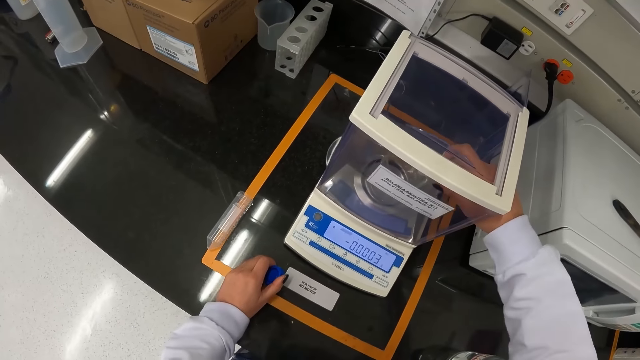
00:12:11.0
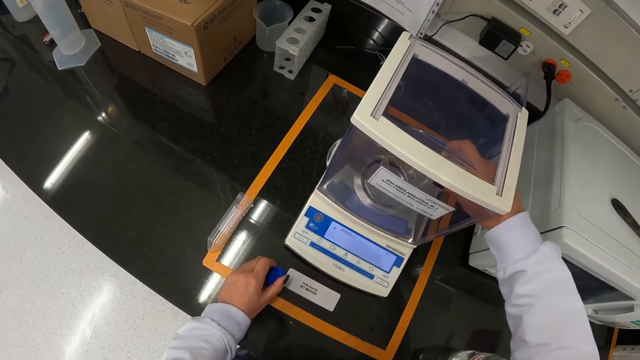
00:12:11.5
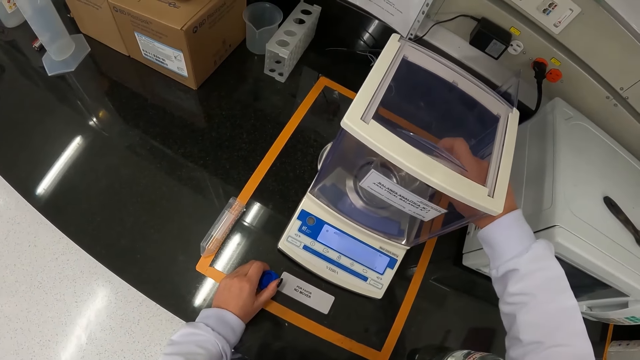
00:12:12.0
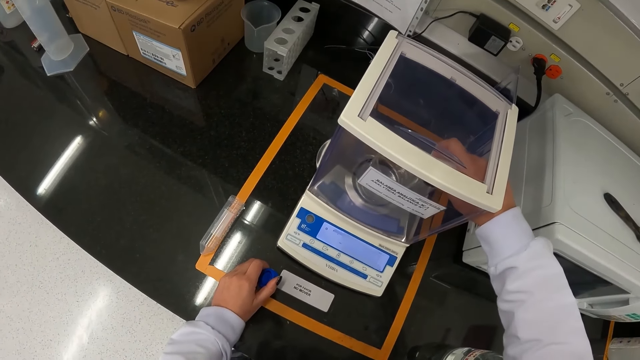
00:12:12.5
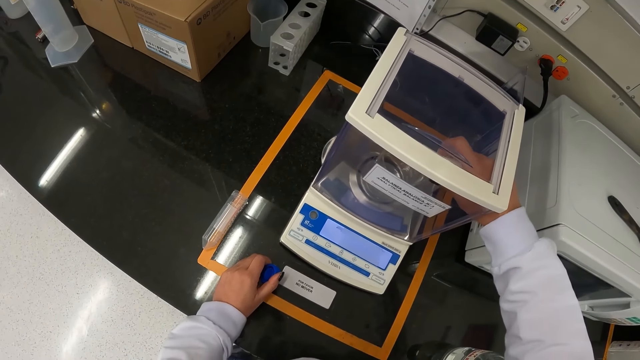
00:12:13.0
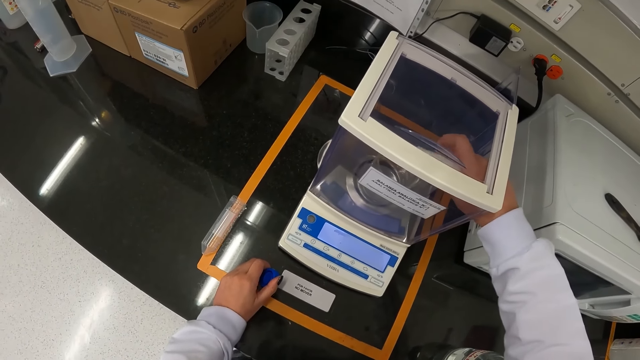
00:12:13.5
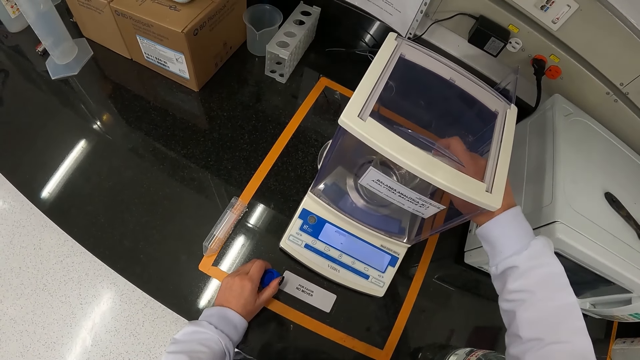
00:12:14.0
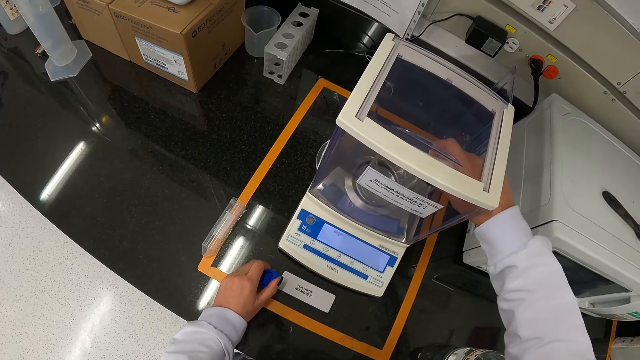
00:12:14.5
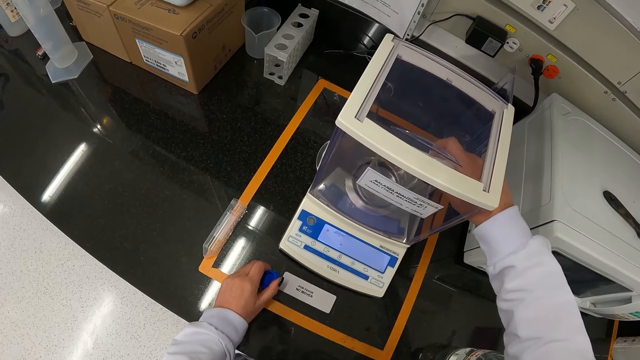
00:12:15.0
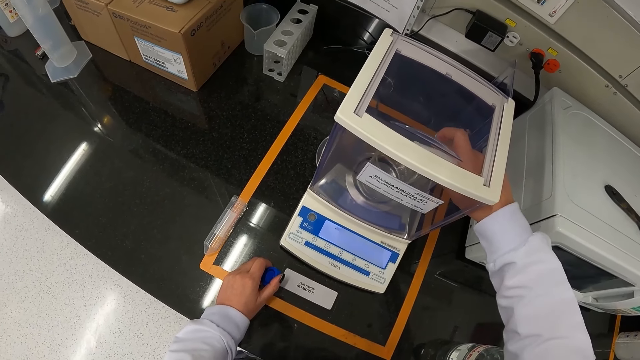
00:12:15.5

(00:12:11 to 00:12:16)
The camera wearer pours something in the glass.

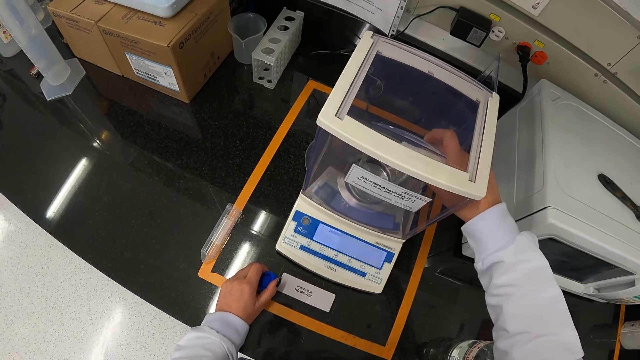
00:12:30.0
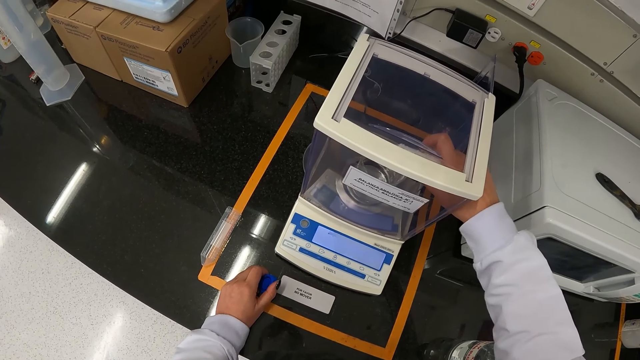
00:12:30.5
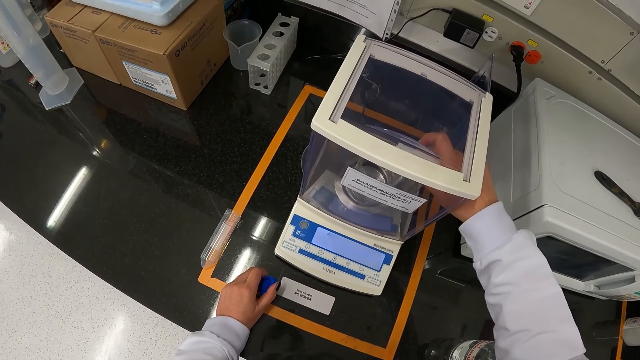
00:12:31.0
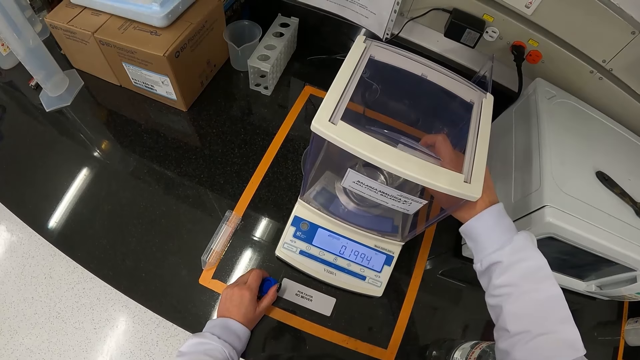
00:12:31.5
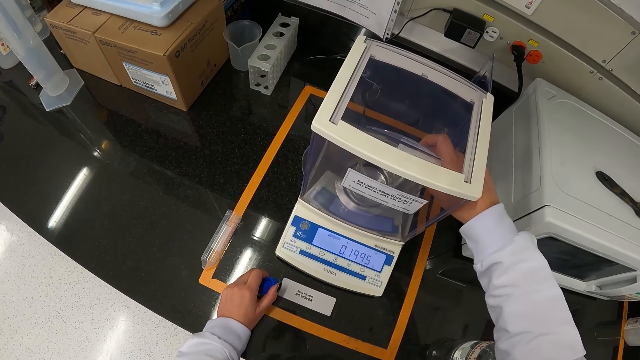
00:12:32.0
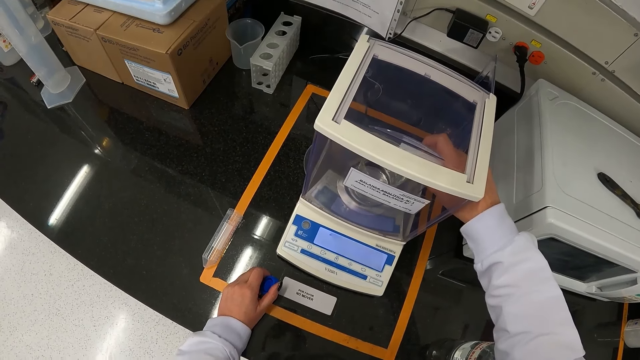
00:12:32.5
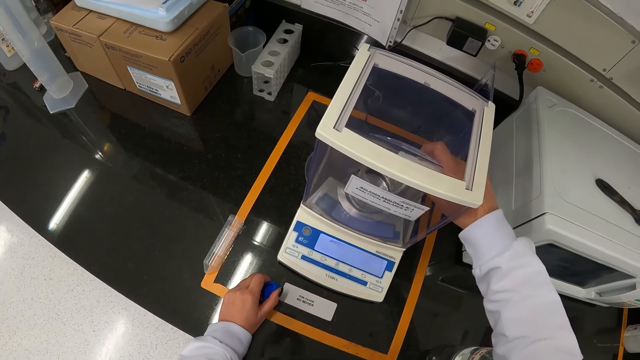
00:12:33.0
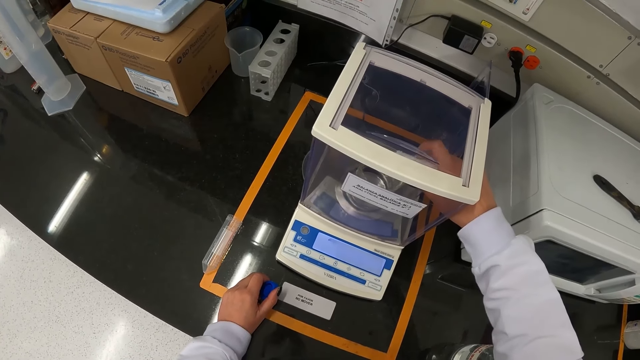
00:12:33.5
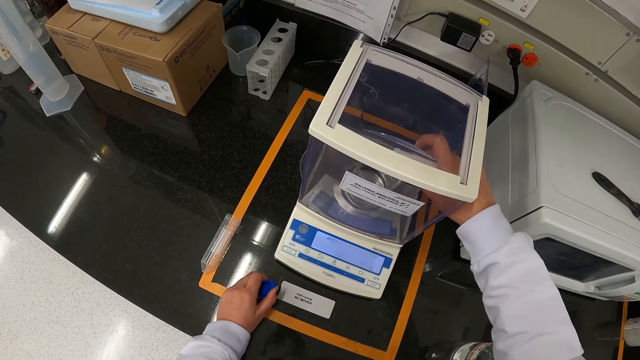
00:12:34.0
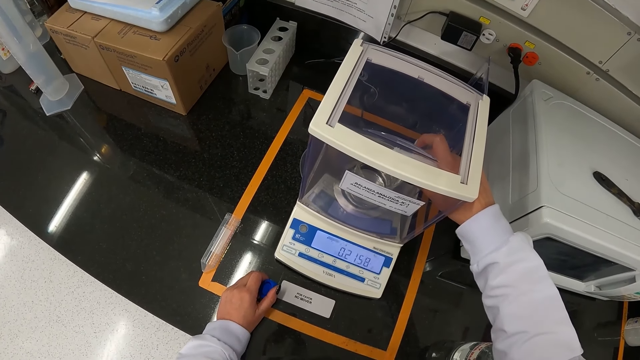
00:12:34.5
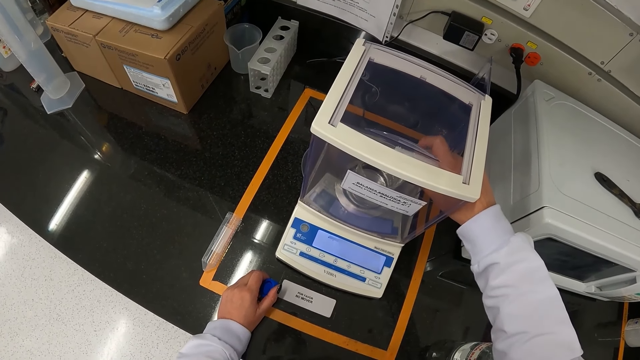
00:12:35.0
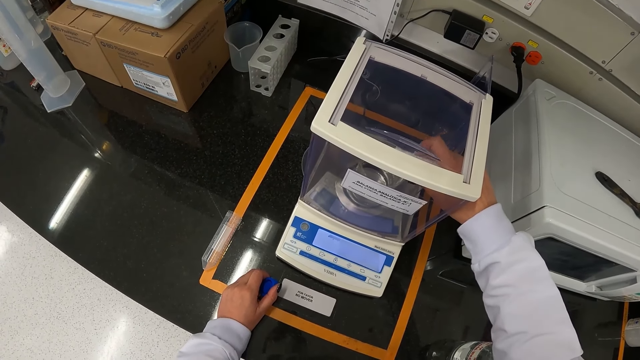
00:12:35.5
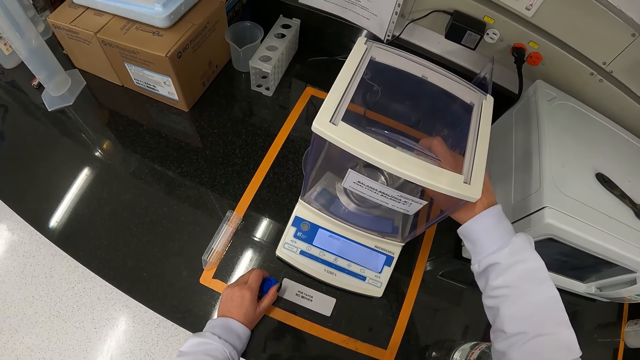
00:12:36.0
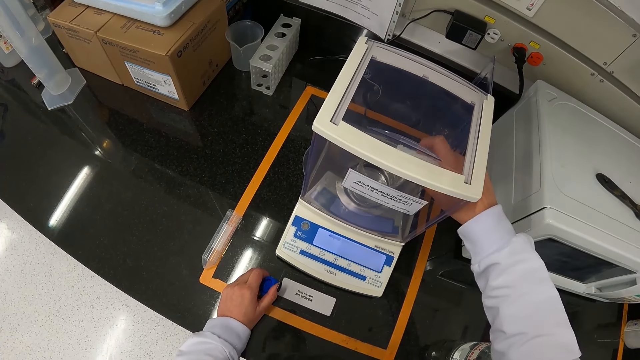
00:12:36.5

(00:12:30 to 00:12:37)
The camera wearer pours the chemical in the centrifuge tube into the beaker in the analytical balance with her right hand.

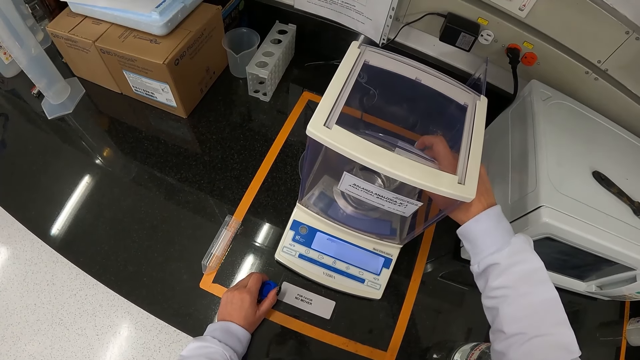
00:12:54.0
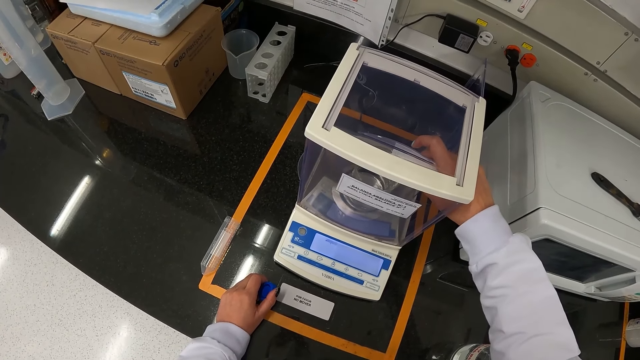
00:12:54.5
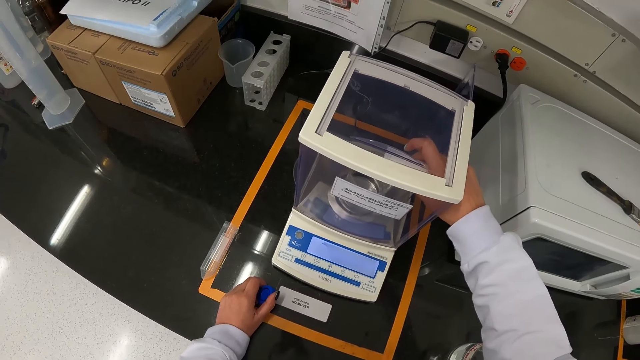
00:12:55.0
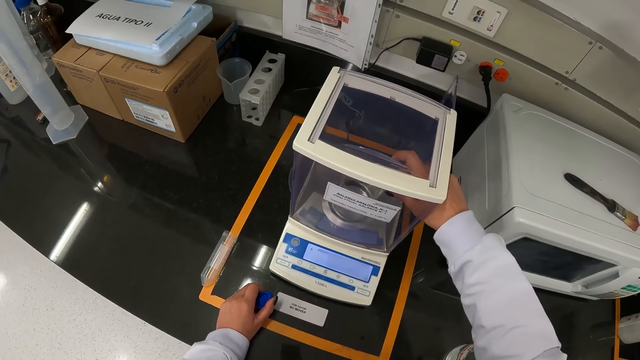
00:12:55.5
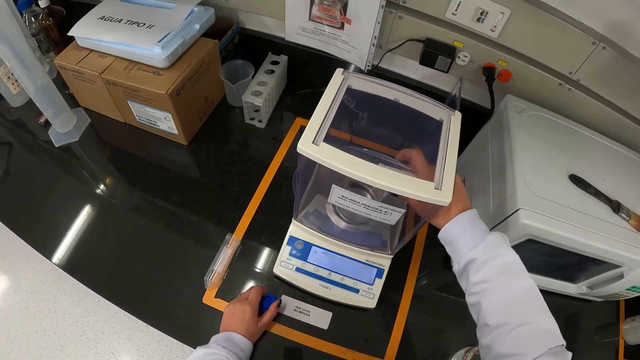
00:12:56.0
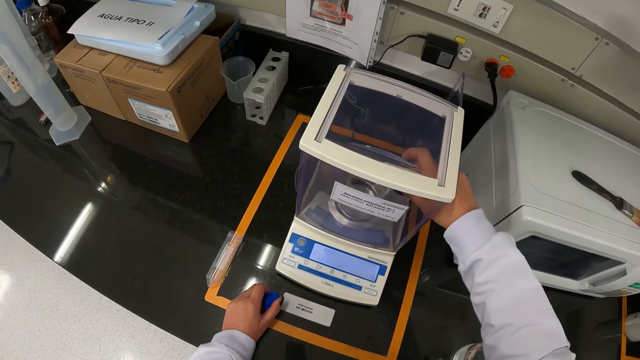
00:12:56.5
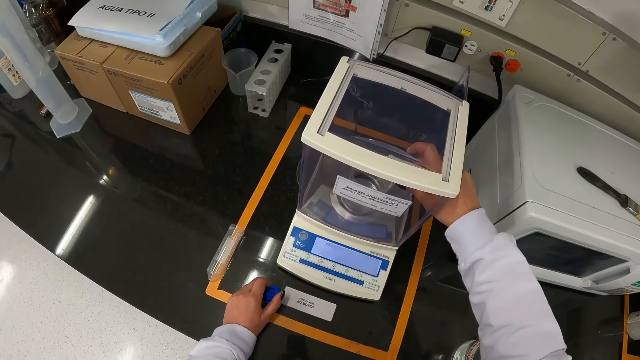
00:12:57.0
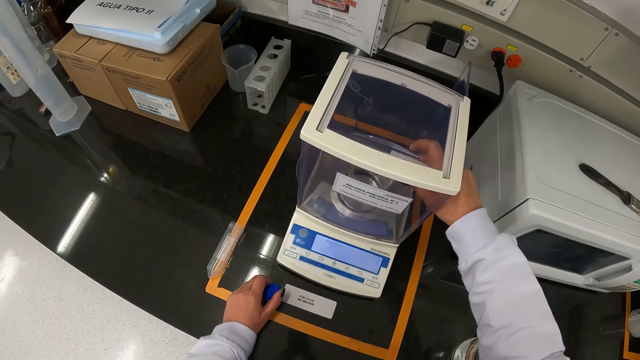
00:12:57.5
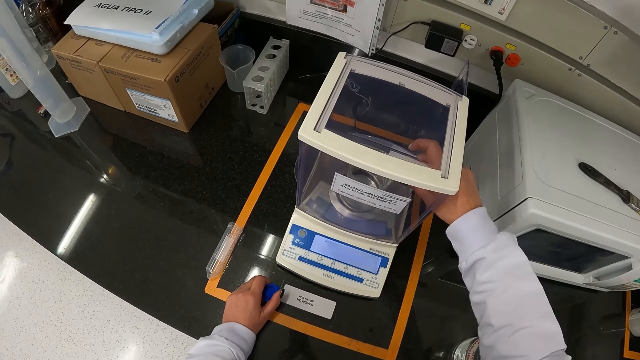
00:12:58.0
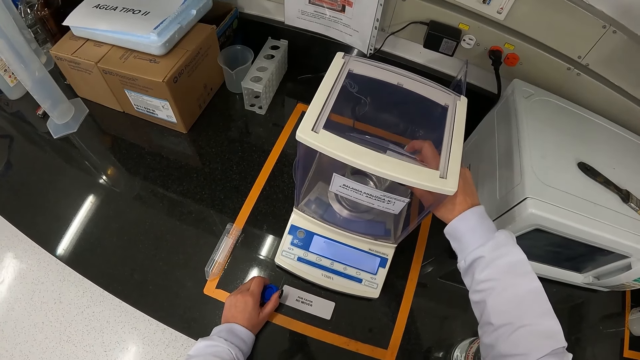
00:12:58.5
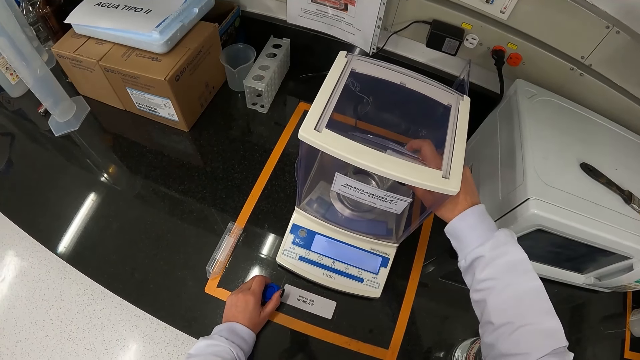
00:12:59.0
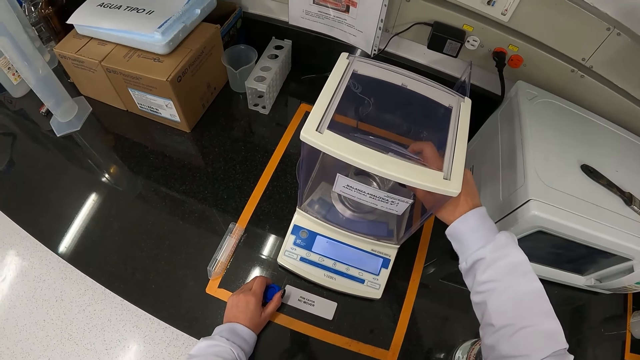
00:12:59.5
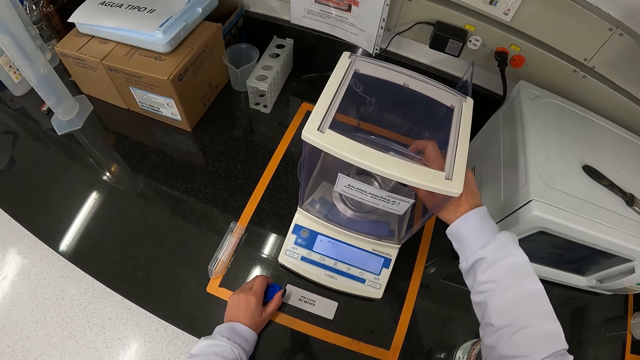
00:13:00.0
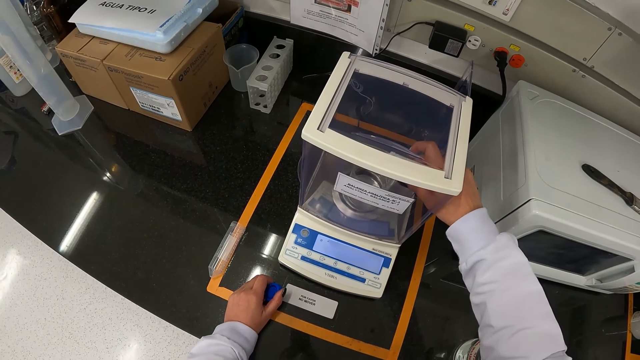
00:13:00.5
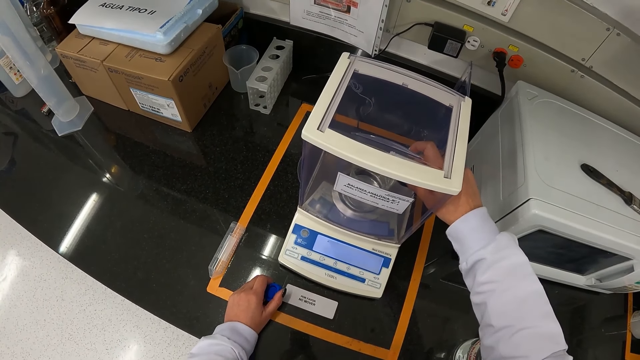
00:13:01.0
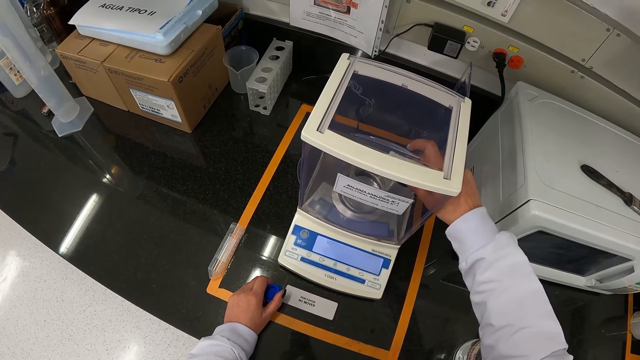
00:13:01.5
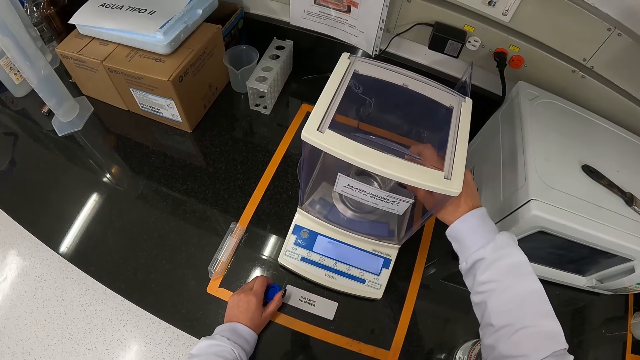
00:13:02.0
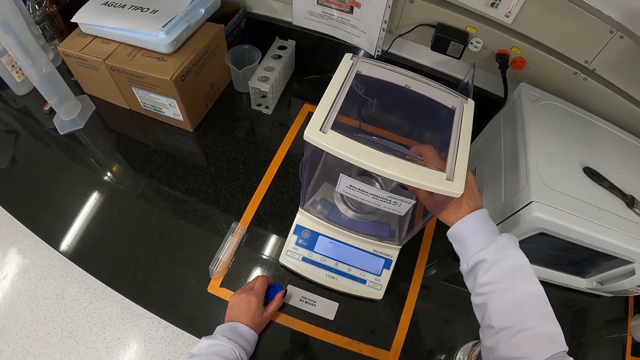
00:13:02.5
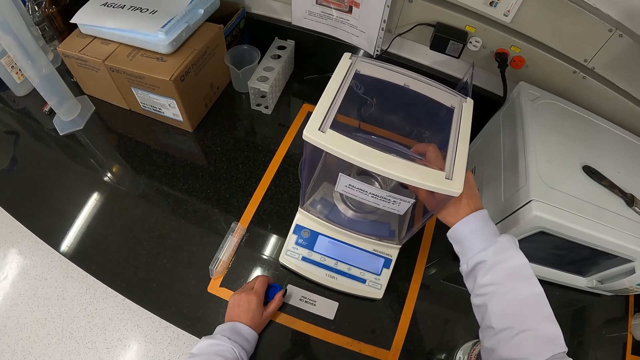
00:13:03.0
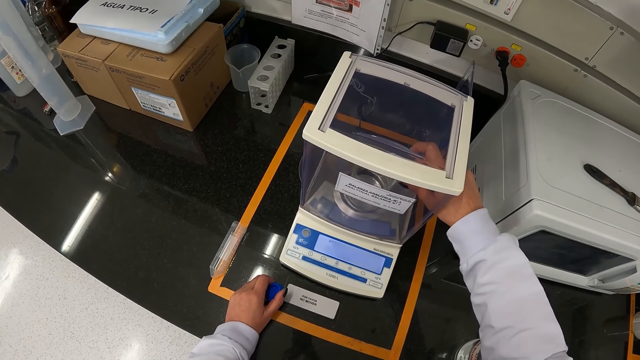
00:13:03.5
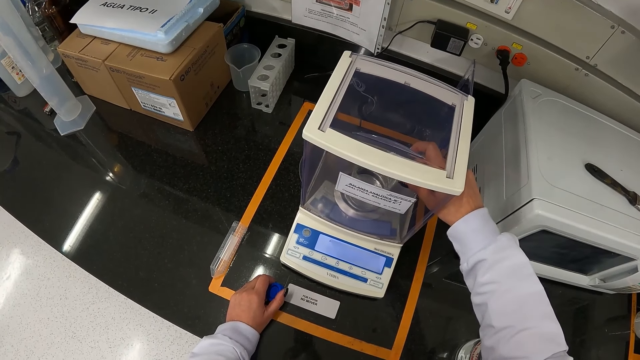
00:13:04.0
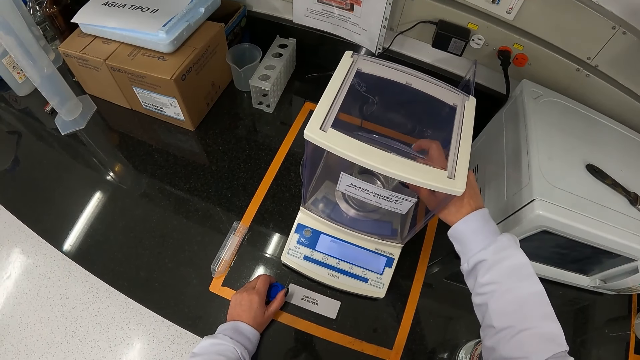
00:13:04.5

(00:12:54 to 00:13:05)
The camera wearer pours the chemical in the centrifuge tube into the beaker in the analytical balance with her right hand. She pours it again.
